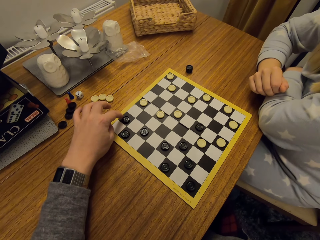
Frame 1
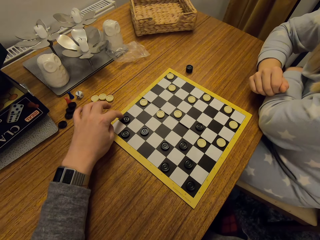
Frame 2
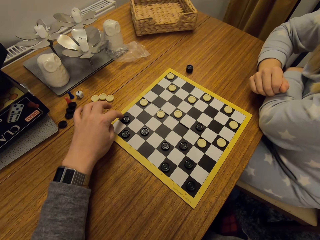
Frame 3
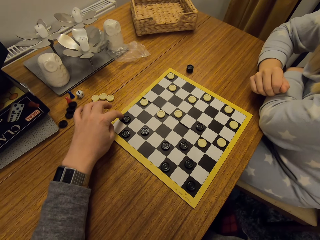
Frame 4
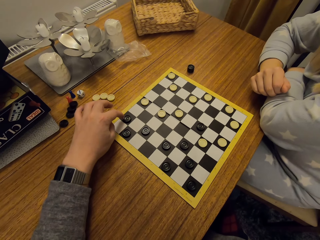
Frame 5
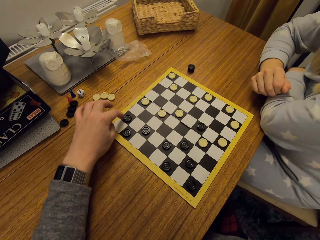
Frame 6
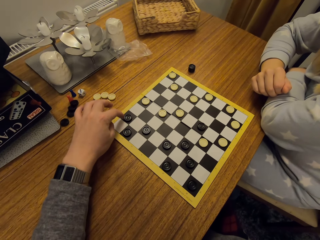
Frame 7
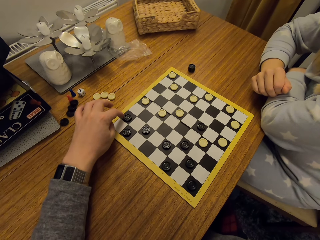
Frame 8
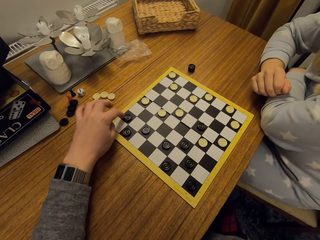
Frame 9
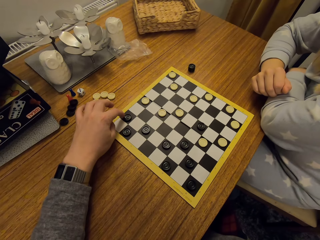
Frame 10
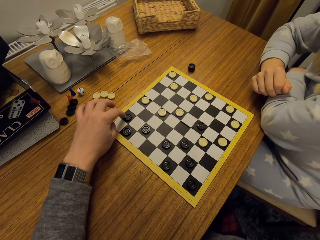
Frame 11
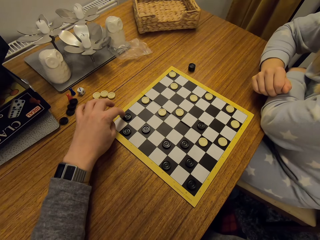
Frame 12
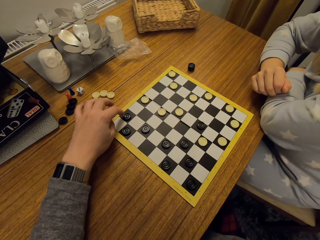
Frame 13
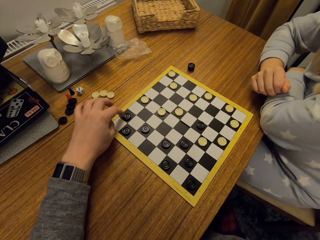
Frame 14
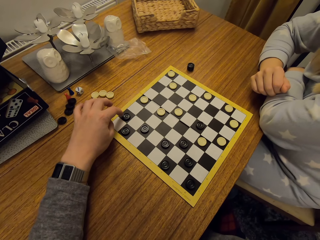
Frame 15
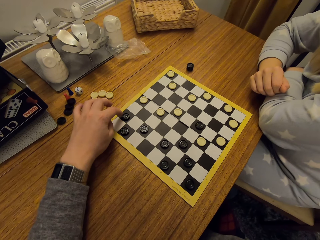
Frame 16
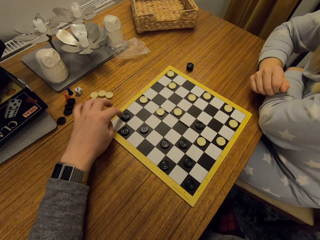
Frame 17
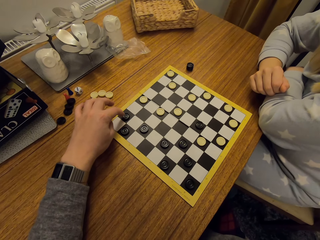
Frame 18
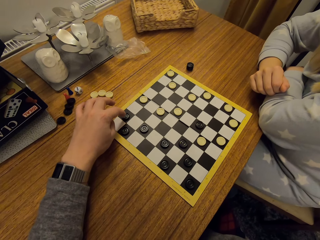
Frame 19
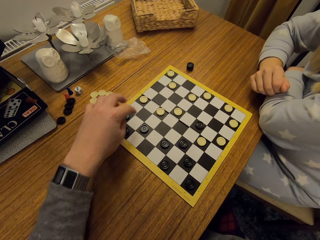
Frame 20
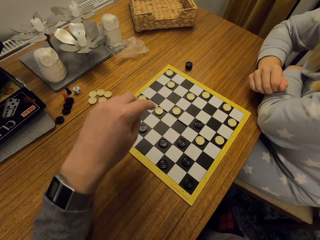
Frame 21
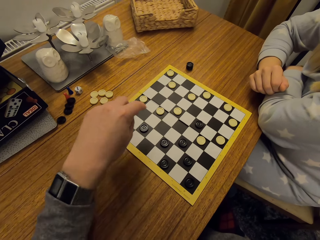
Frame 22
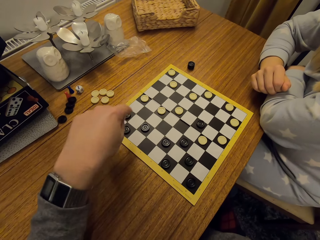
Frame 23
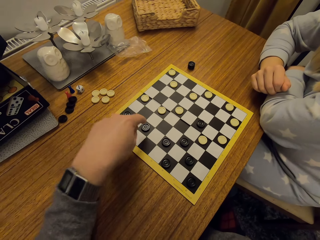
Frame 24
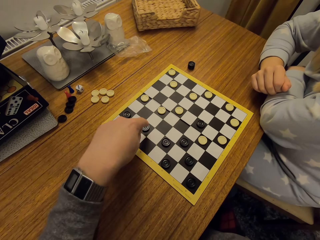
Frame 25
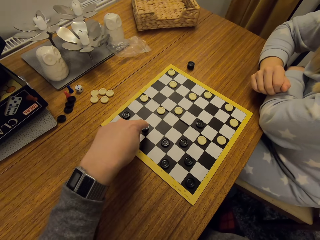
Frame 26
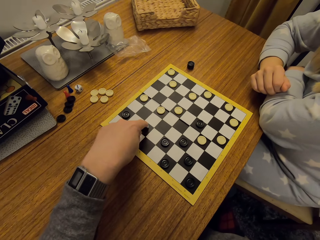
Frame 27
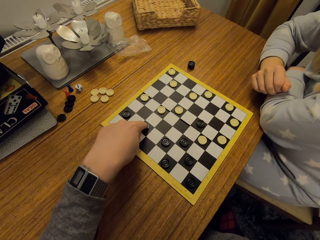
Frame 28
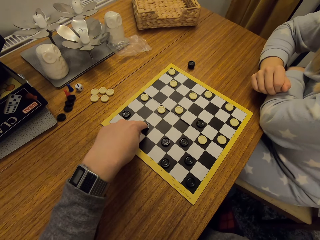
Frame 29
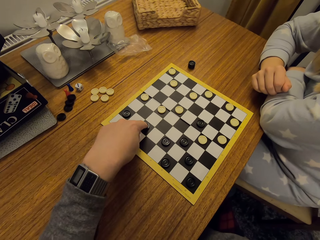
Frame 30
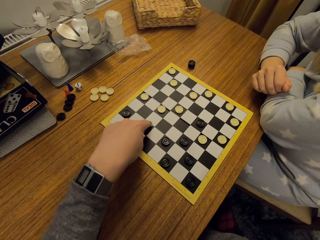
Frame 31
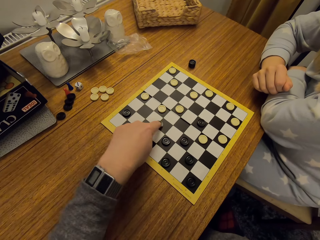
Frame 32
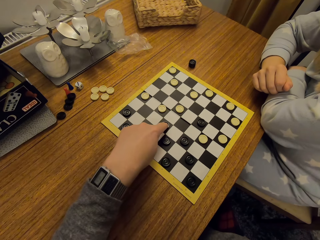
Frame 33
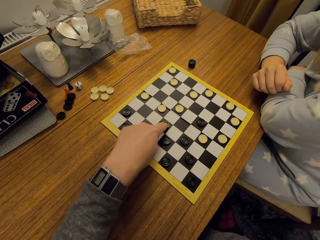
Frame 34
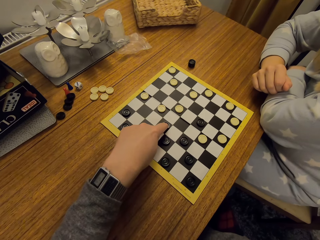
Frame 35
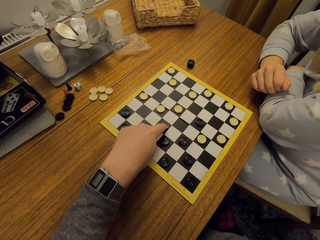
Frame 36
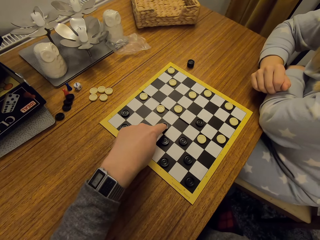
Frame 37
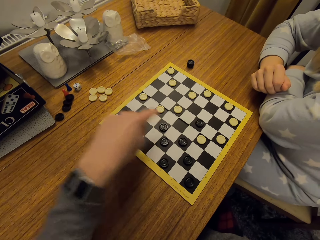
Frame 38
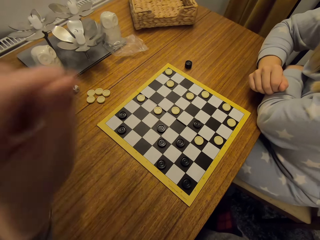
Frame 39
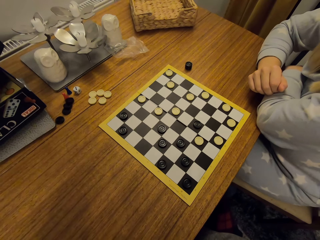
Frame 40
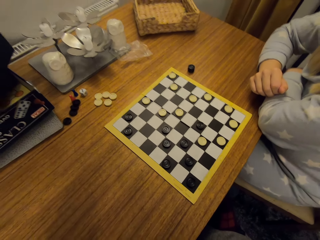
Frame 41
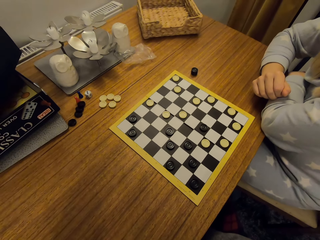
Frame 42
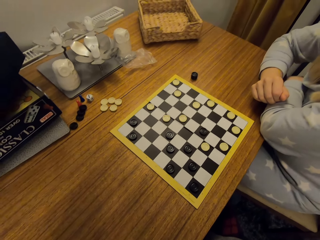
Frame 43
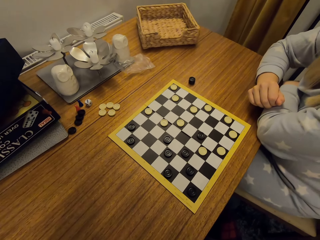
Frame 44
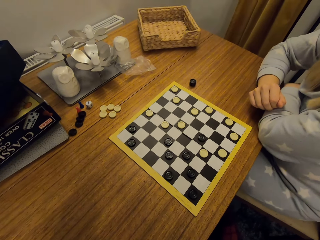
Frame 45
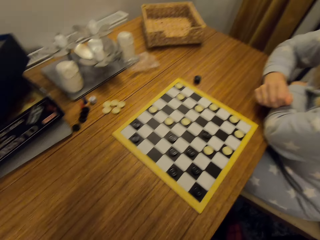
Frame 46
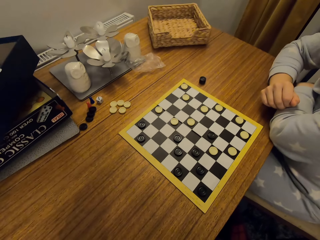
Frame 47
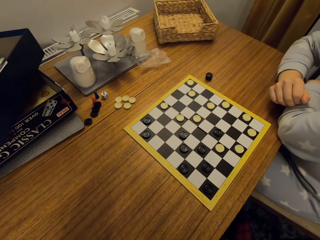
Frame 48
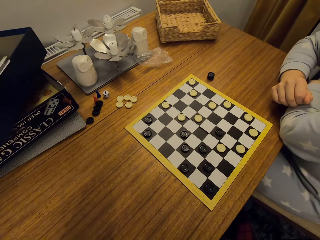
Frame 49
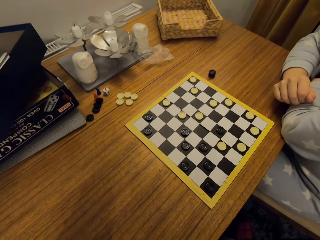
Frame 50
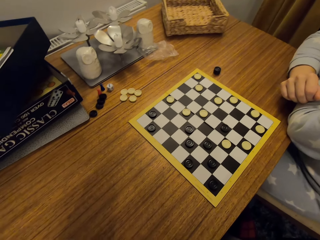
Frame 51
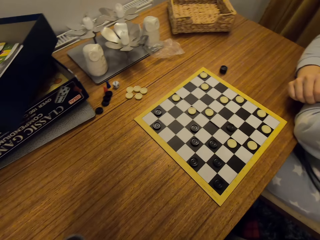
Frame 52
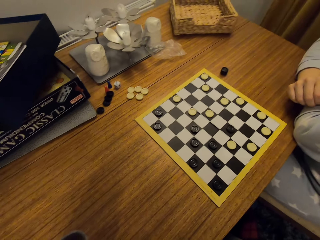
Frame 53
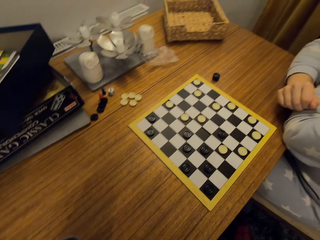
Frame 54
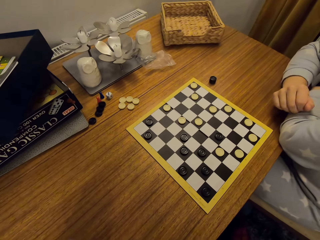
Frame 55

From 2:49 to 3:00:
The camera wearer moves the disc. They look at the board.

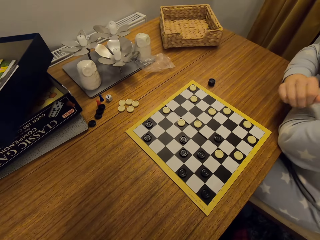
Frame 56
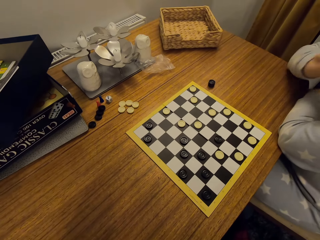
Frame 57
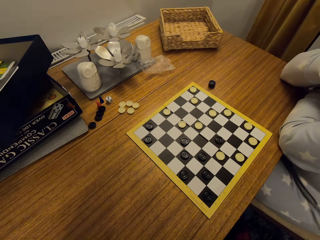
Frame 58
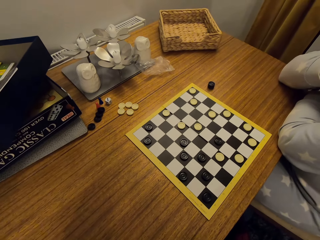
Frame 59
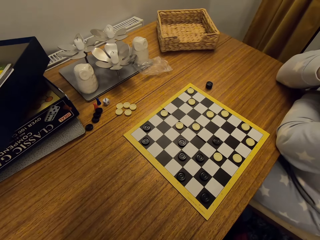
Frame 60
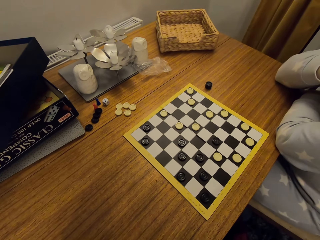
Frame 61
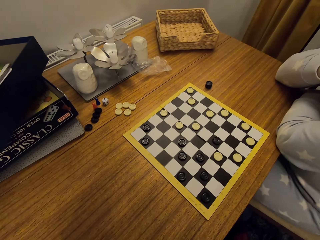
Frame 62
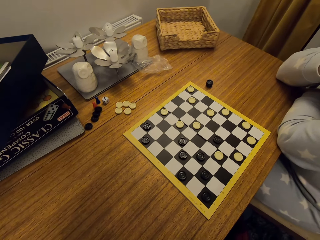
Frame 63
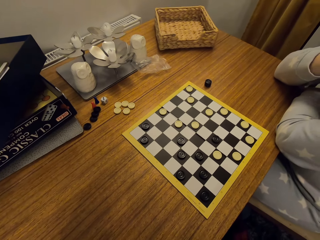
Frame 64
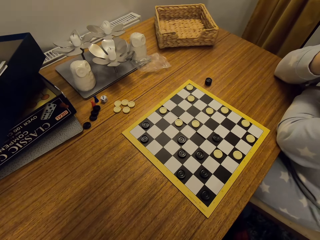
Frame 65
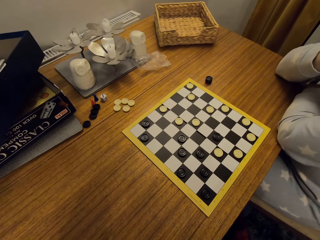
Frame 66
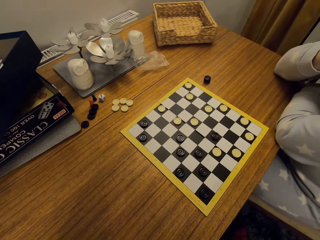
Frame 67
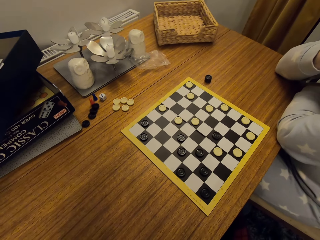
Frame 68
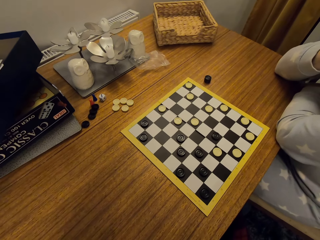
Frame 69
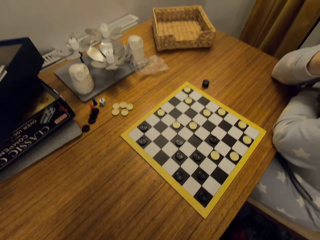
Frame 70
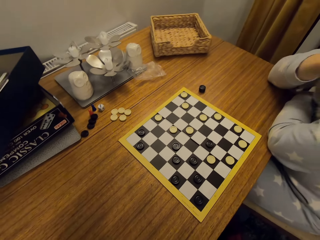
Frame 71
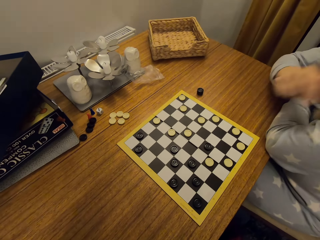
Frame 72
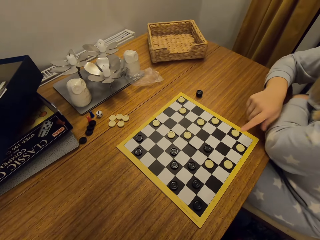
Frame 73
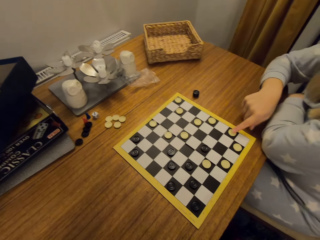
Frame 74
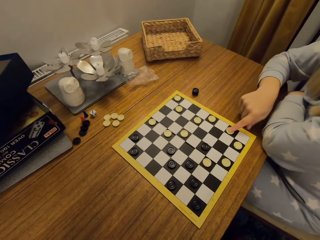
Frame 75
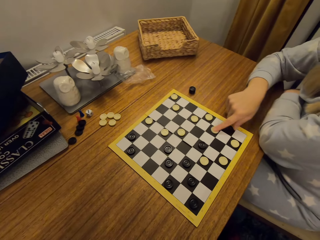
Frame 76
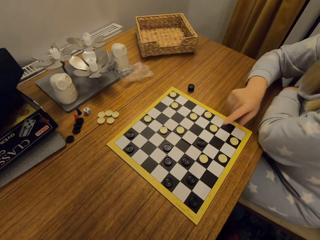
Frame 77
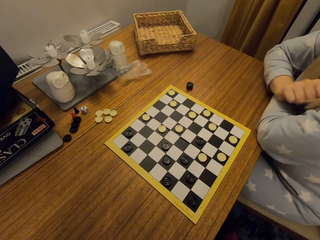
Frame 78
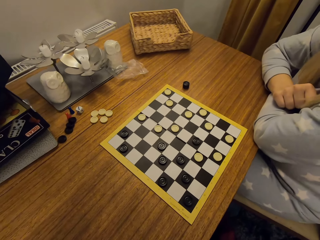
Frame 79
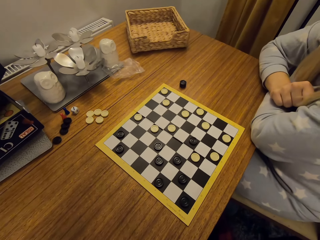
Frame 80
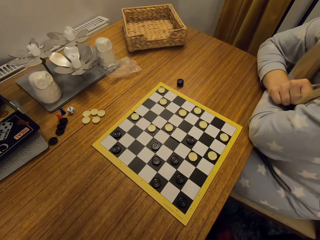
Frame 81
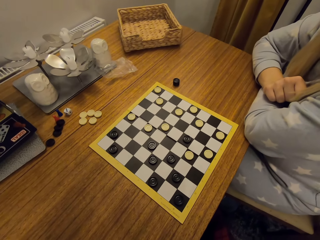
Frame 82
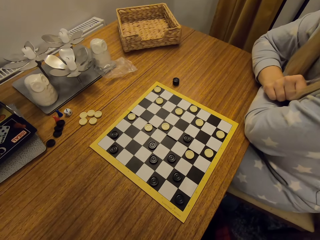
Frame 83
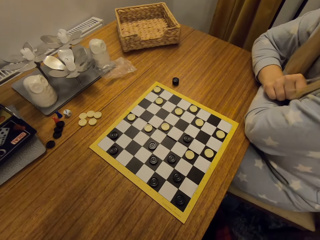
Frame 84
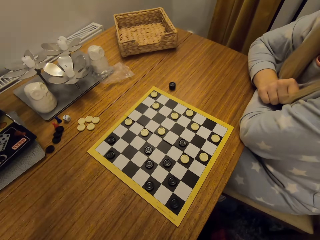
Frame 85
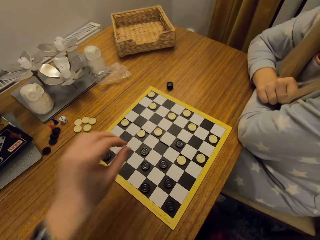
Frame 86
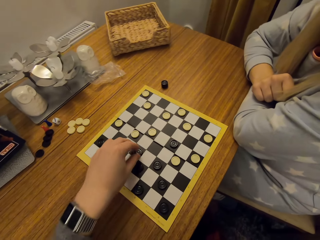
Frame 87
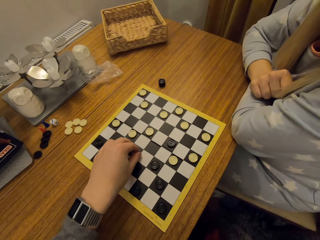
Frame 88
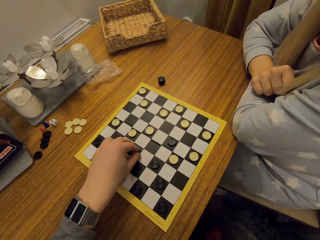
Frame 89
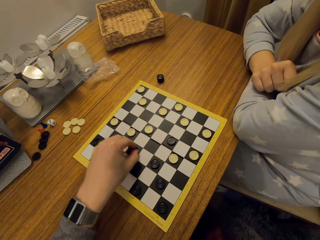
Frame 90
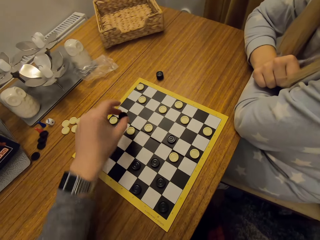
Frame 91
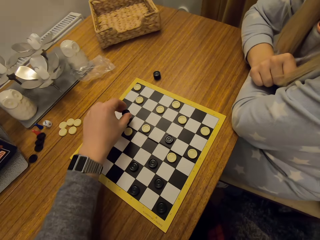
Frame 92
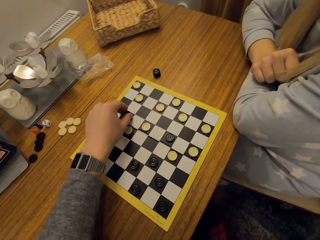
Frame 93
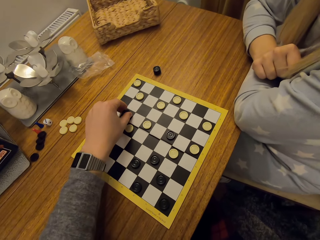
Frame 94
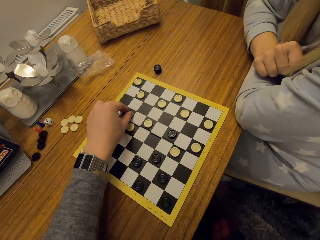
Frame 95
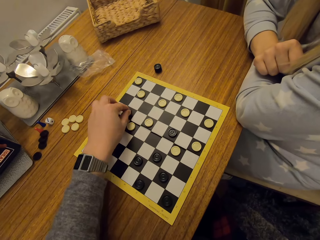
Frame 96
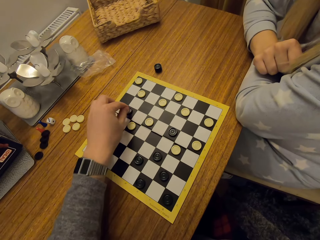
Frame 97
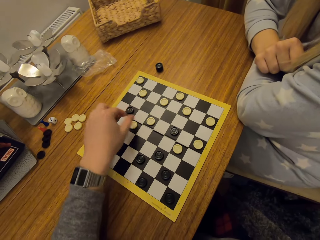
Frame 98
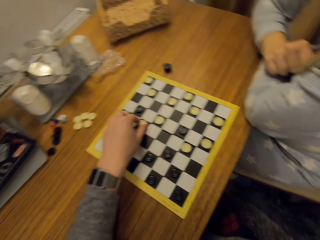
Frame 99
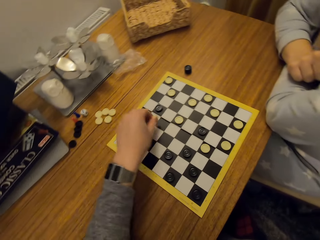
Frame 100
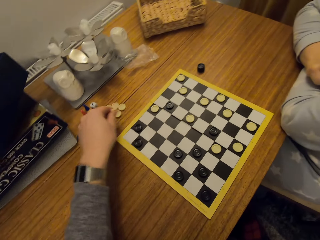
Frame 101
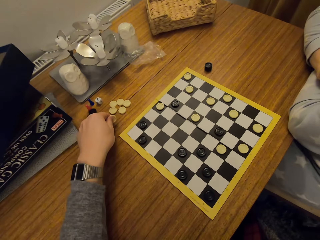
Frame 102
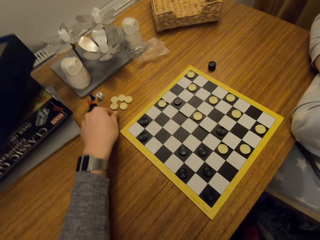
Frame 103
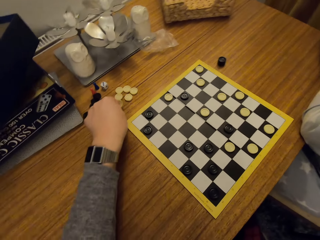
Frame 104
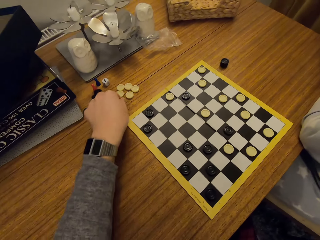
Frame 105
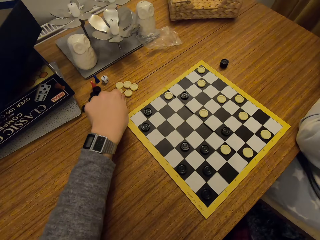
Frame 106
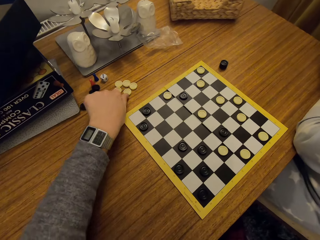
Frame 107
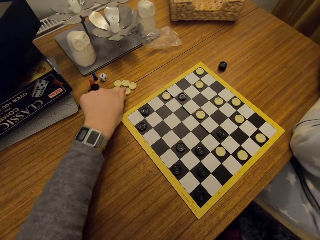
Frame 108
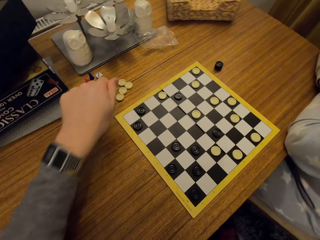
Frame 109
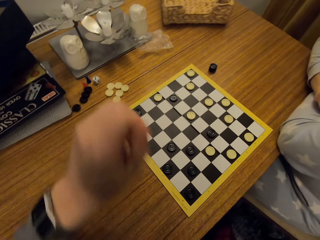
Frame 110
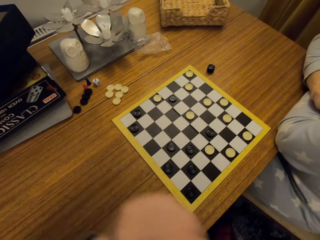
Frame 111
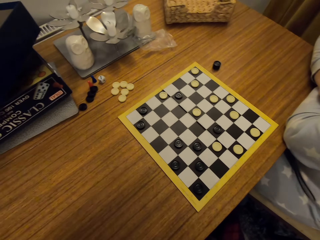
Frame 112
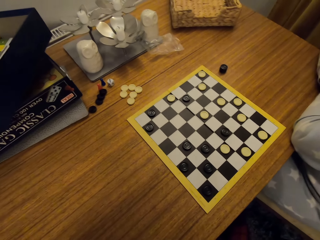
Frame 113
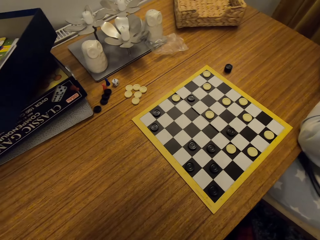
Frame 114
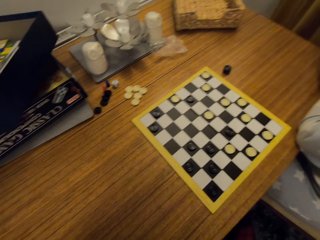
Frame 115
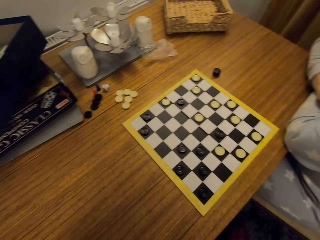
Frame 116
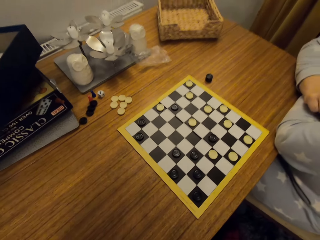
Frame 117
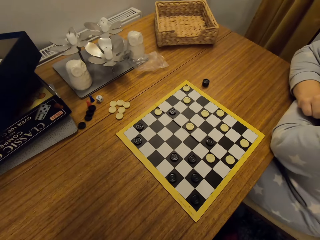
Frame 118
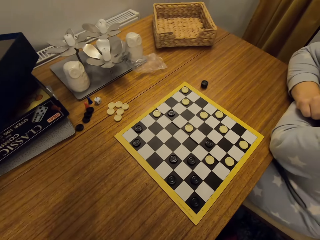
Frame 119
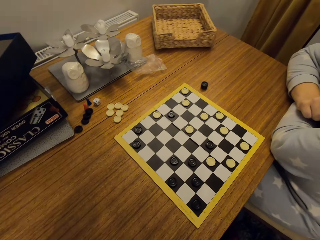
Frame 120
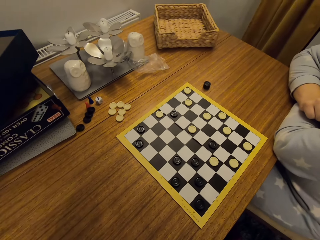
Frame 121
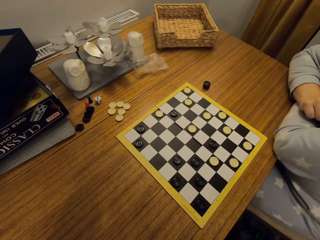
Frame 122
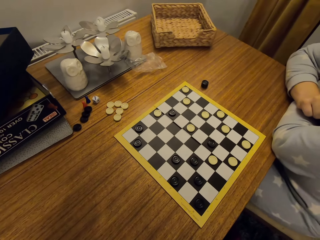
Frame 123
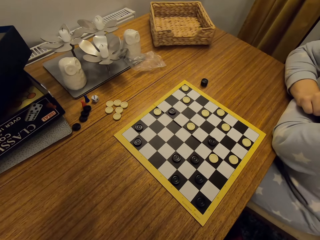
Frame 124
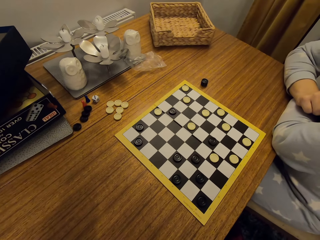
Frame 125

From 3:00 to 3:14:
A woman moves a hand. The camera wearer looks at the board. The woman moves a disc. The camera wearer takes a disc and puts the disc on the board. They take a disc and put the disc on the table. They look at the board.
